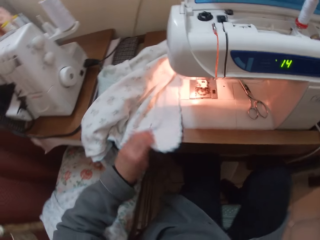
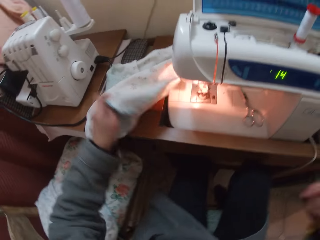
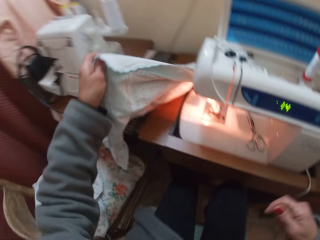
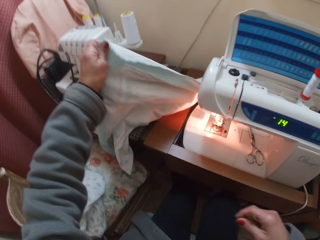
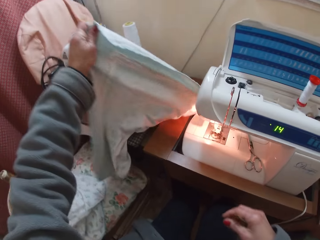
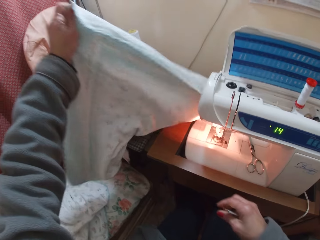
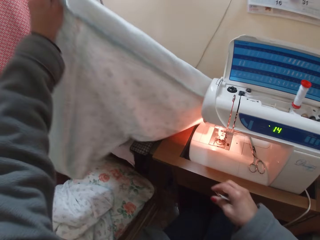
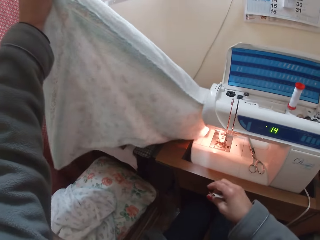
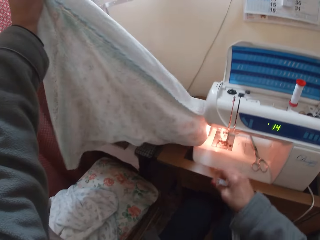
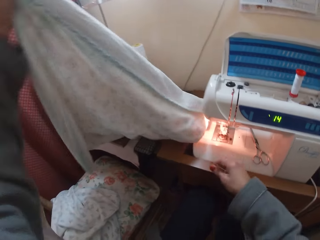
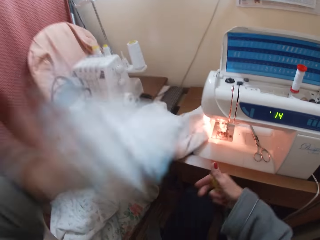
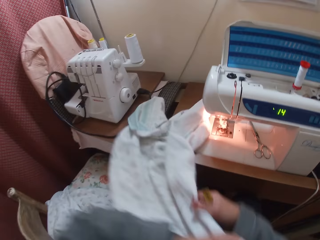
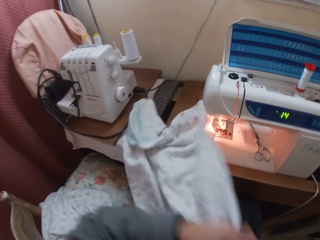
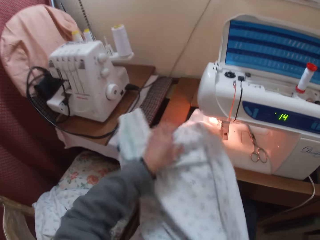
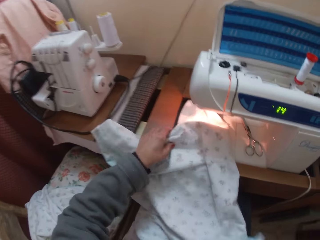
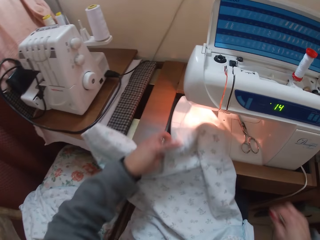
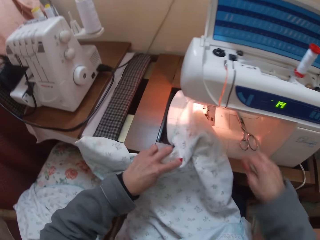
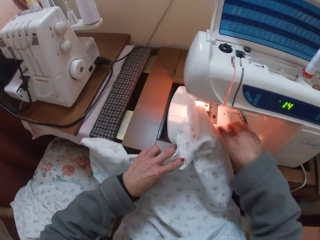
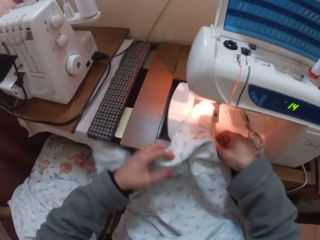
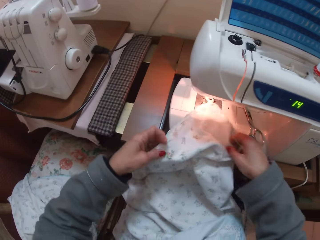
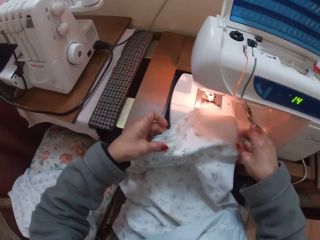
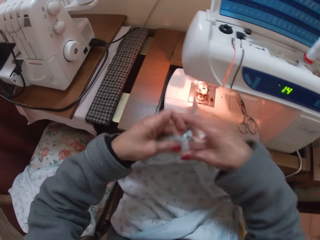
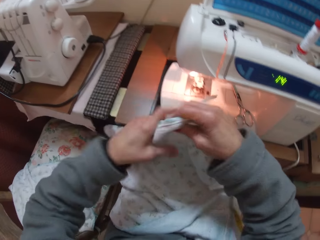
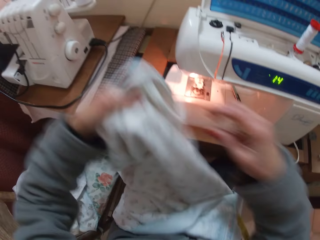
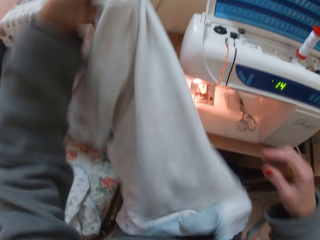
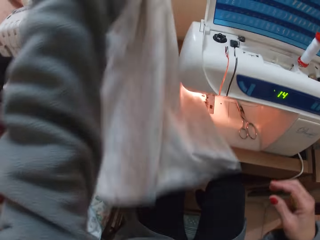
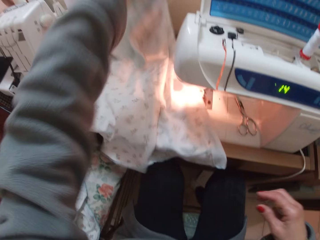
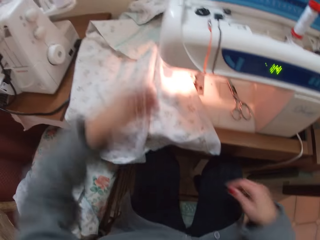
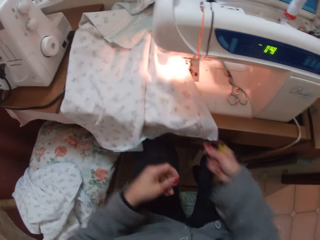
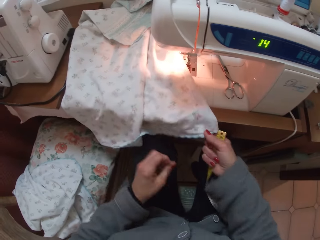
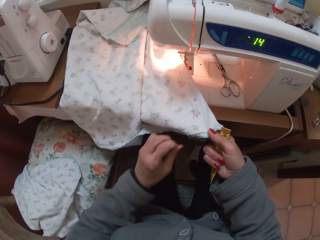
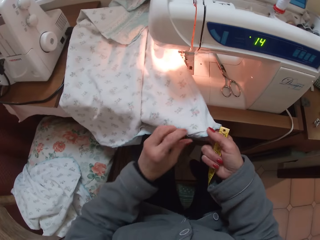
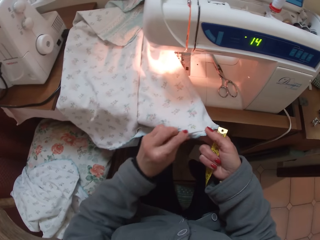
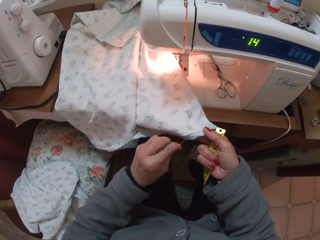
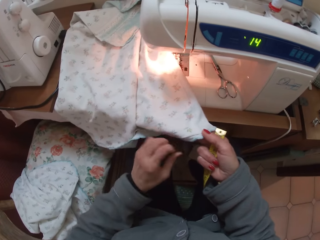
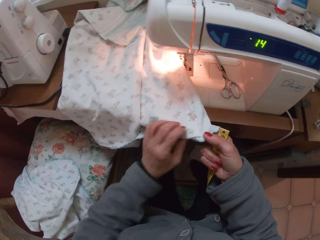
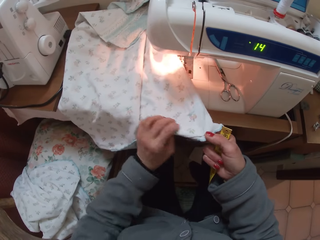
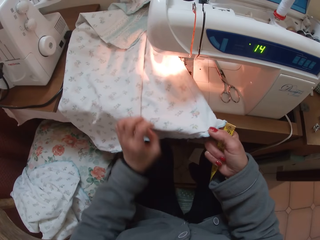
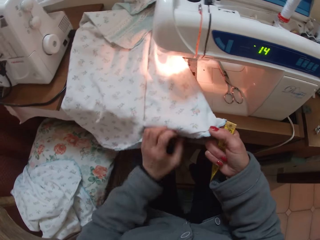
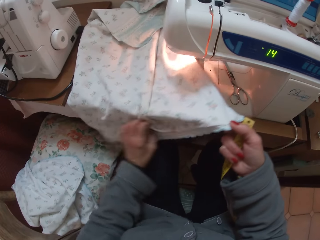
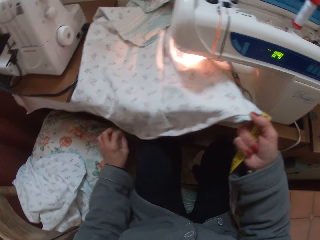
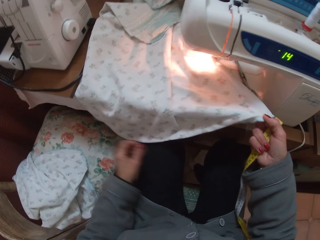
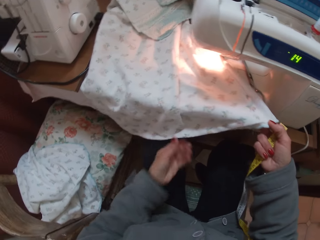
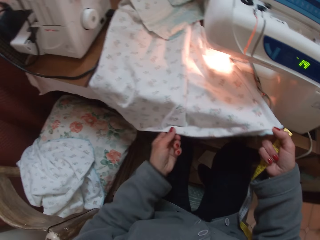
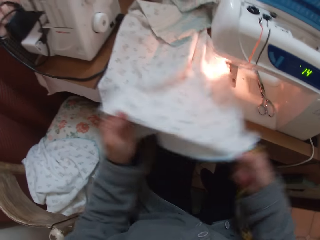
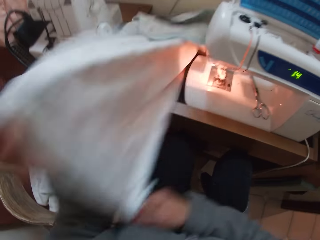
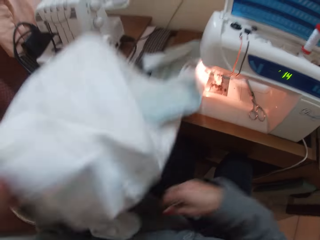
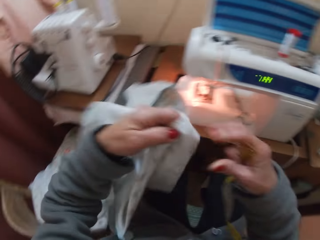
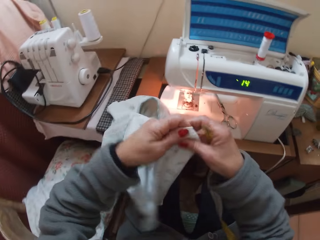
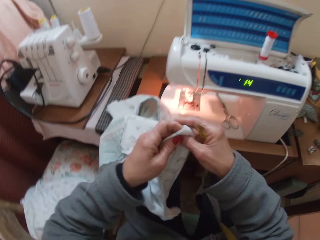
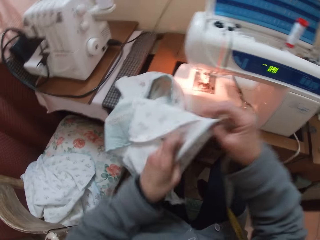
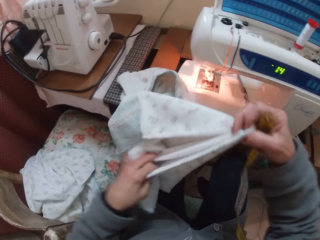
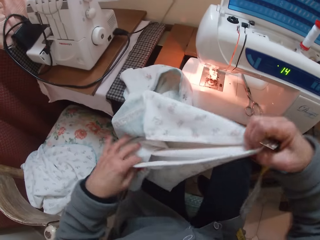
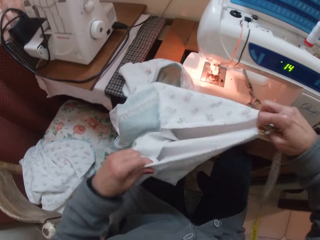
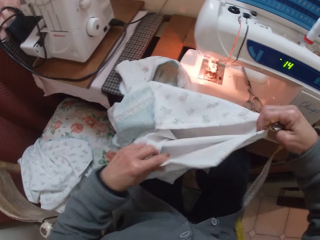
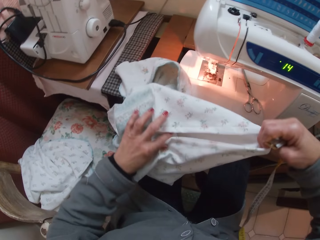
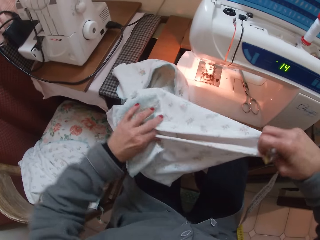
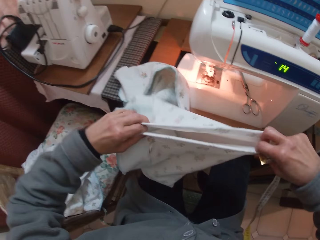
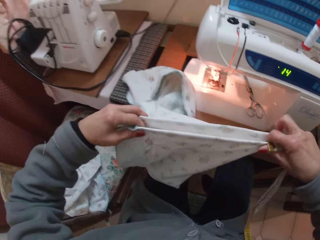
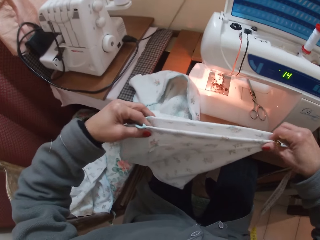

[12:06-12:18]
The camera wearer raises the cloth with her left hand. She moves her foot towards the chair. She adjusts the cloth with both hands. She holds the cloth with both her hands. She takes her right hand off the cloth. She drops the cloth on the table with her left hand. She picks up the edge of the cloth with her right hand. She adjusts the cloth with both hands. She pulls on a piece of thread. She raises the cloth with her left hand. She takes her right hand off the cloth. She folds the cloth with both hands.

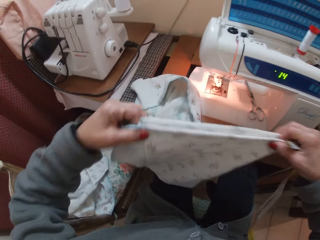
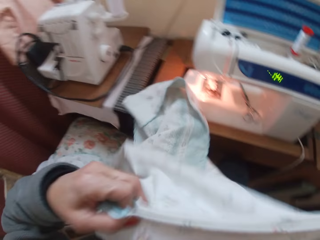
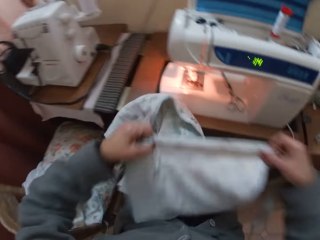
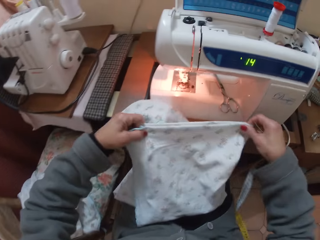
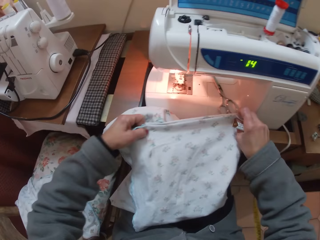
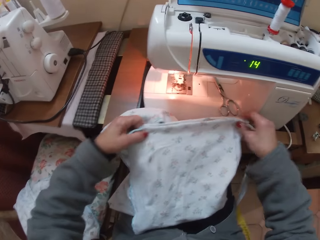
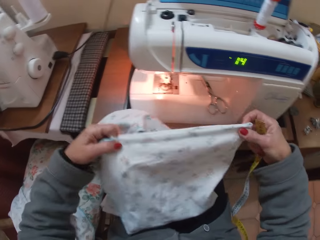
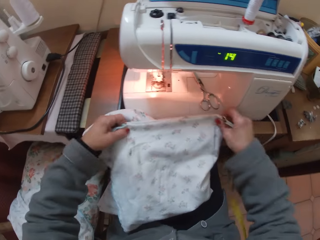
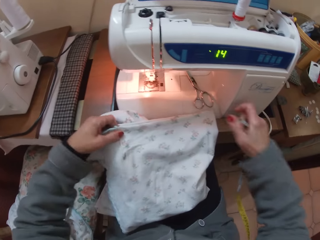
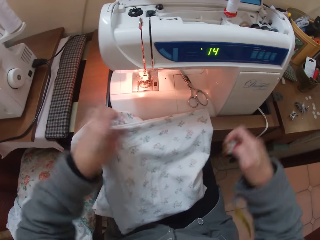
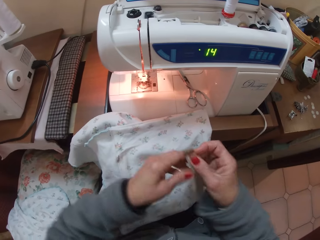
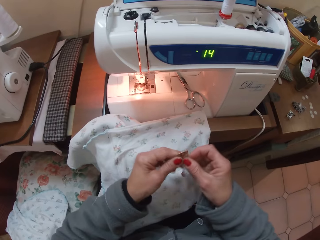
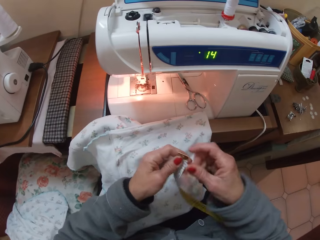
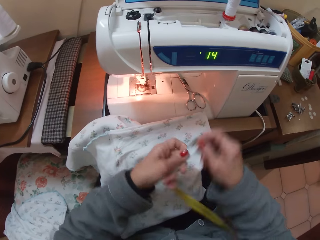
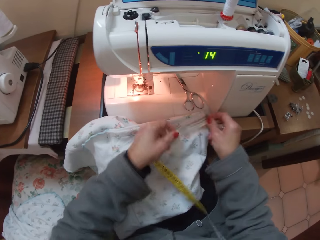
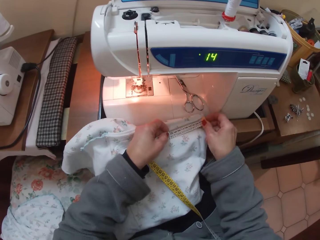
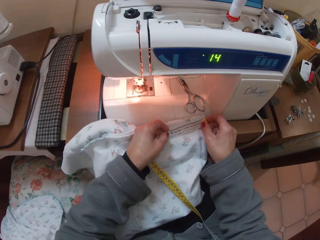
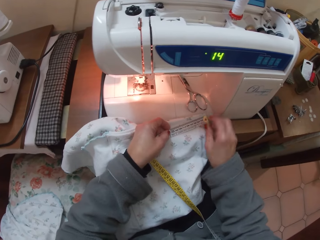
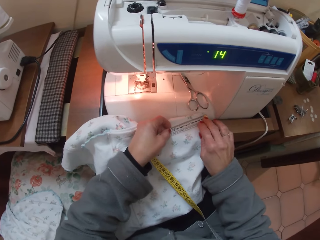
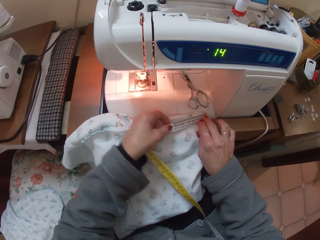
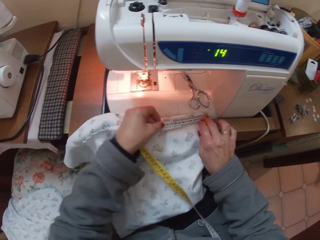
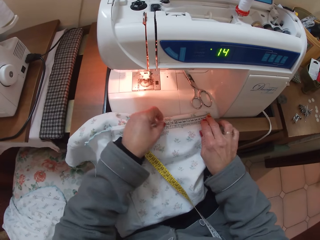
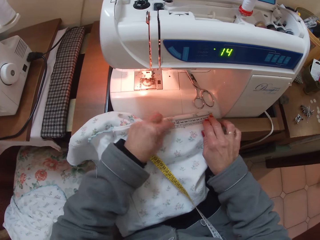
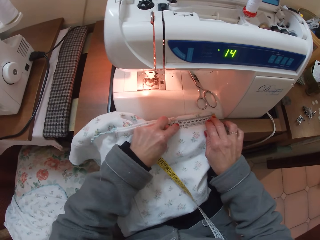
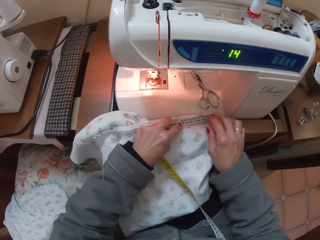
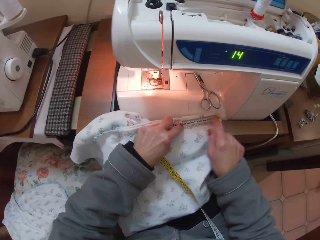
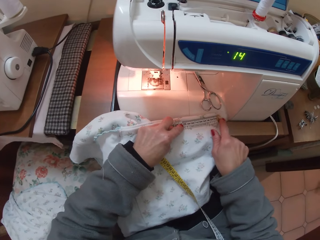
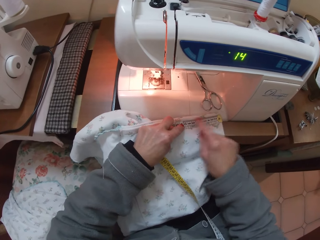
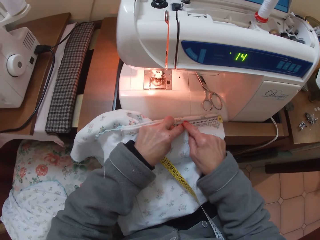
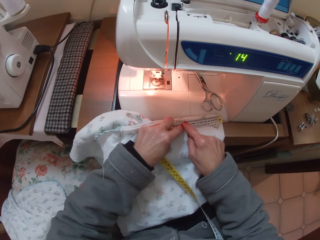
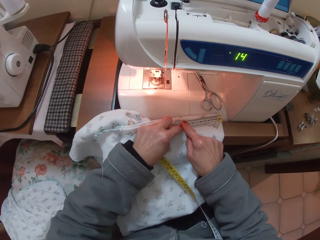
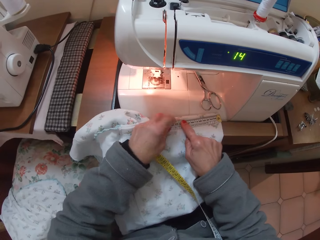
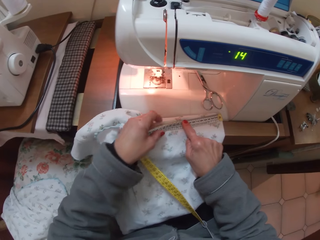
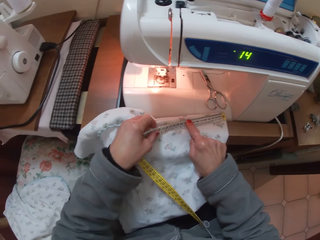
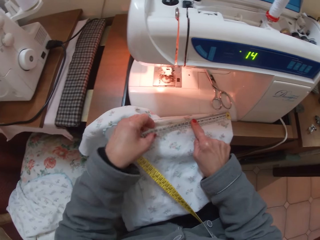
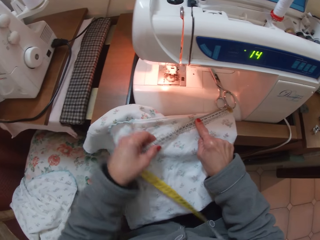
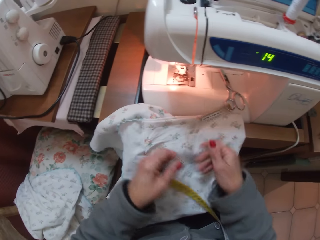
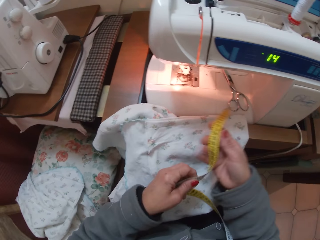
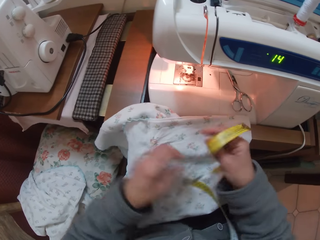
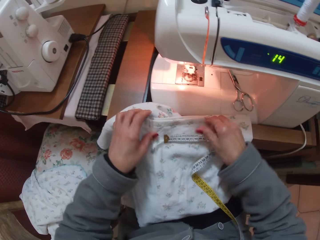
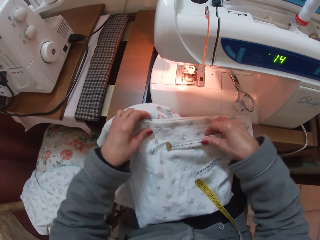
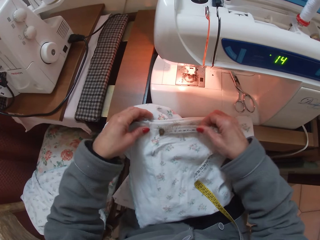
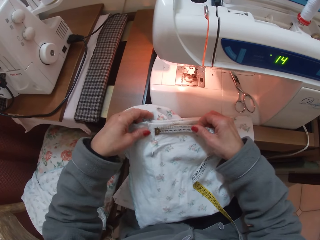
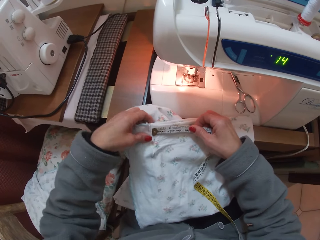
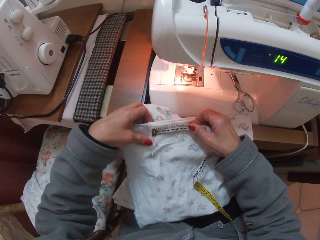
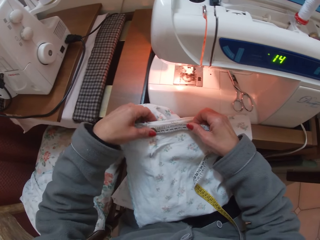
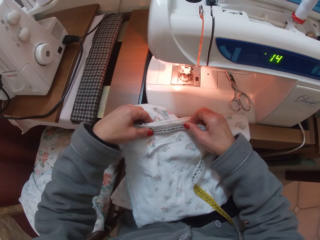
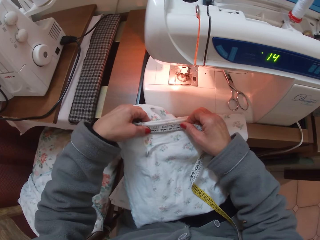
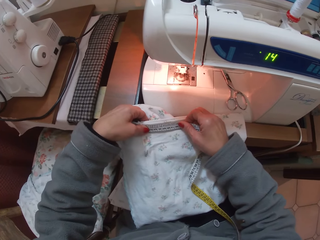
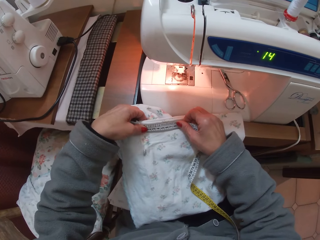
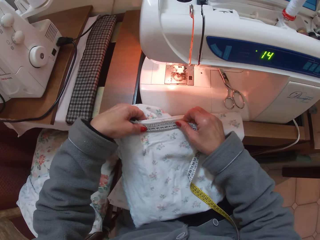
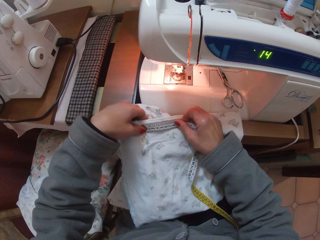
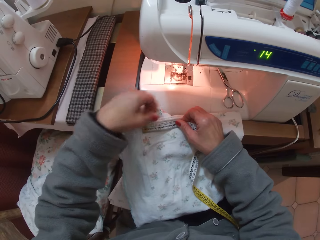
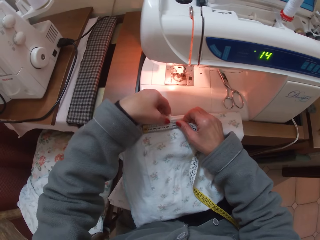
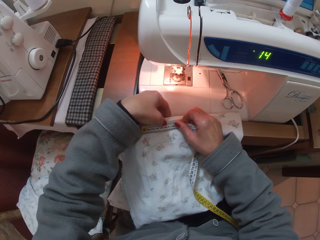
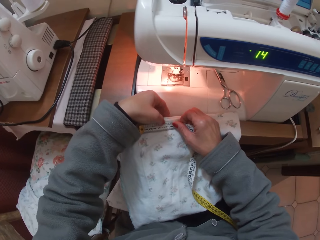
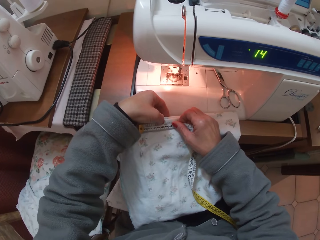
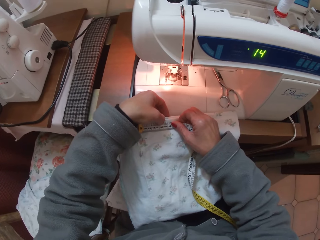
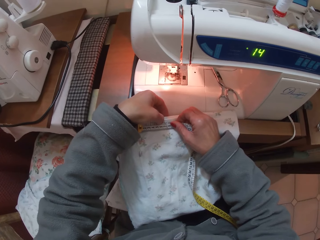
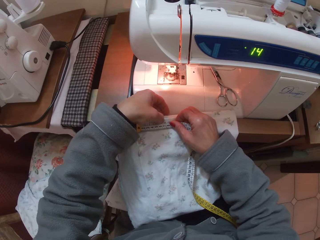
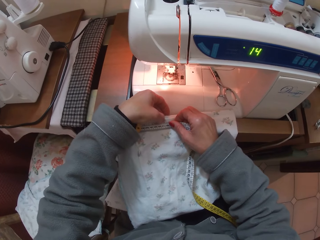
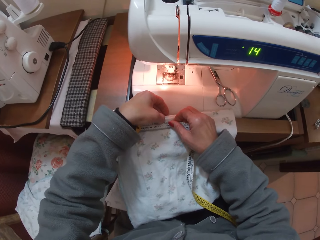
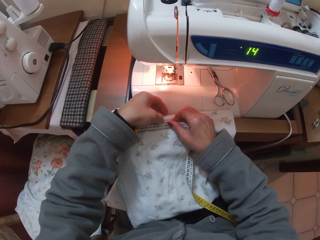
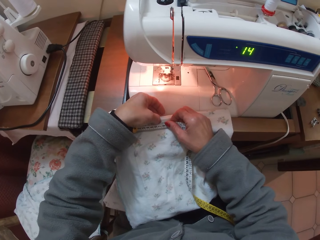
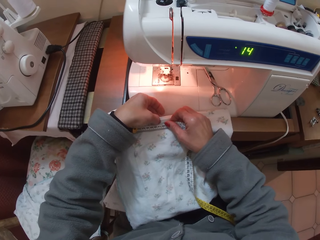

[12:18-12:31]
The camera wearer aligns the sides of the material. She drops the cloth. She stretches the tape rule or tape measure with both hands. She measures a part of the cloth. She places the tape measure on top of the material. She moves her hand away from the edge of the tape measure. She moves her hand towards the edge of the tape measure. She moves her hand away from the edge of the tape measure. She moves her hand away from the end of the tape measure. She picks up the tape measure. She switches the tape measure on her hands. She picks up the material. She places the tape measure on the material. She moves her hand toward the middle of the tape measure.
